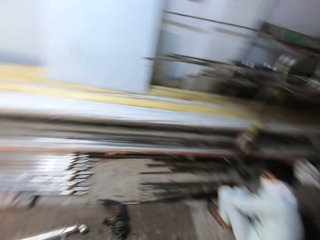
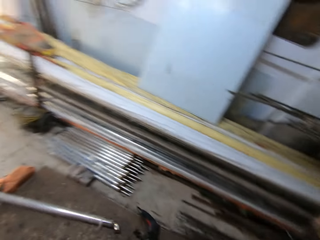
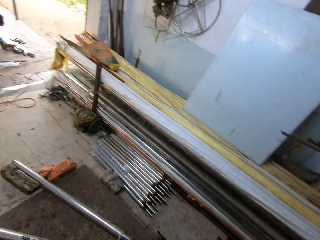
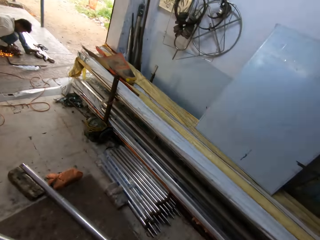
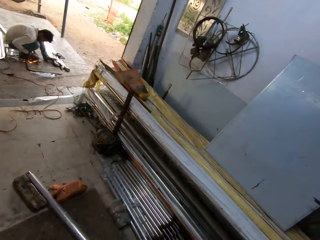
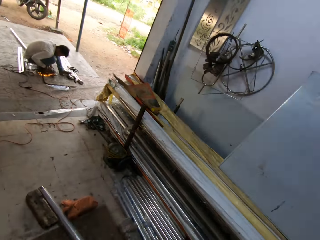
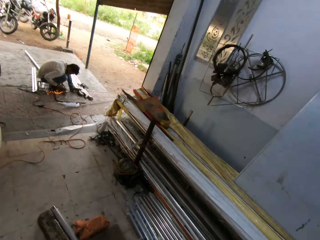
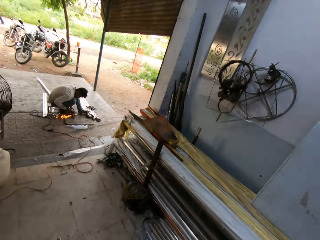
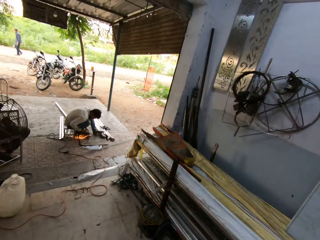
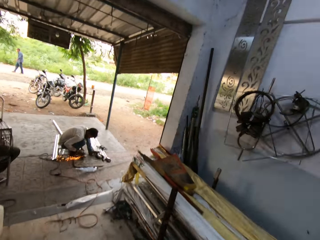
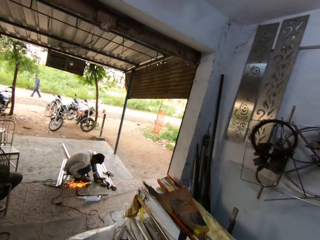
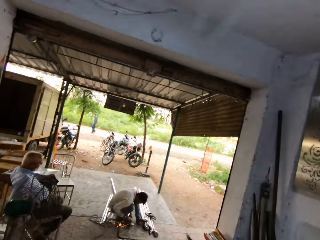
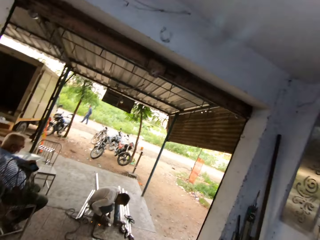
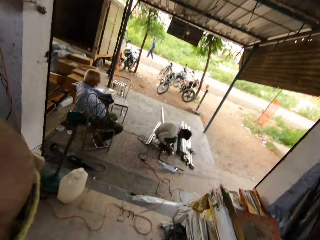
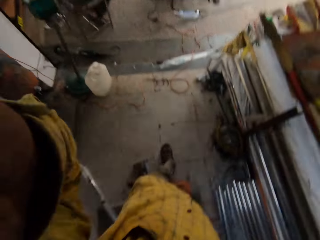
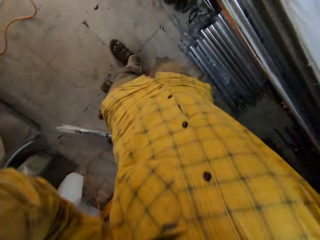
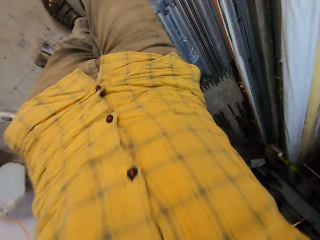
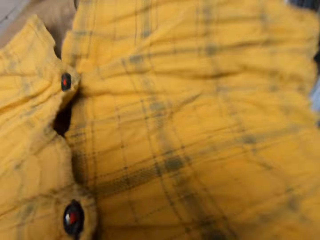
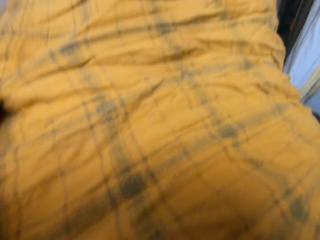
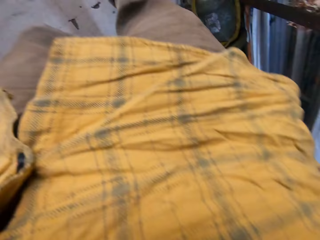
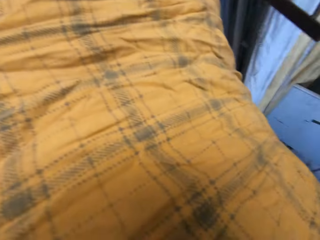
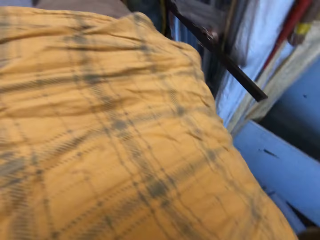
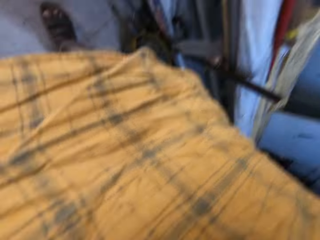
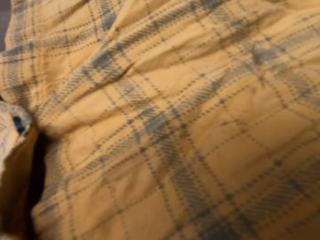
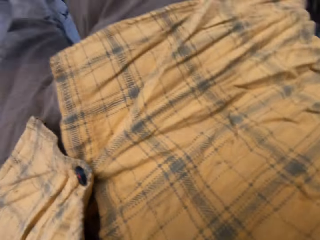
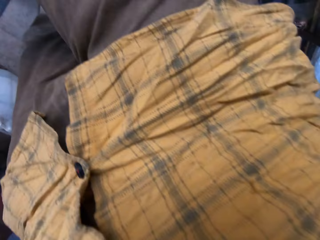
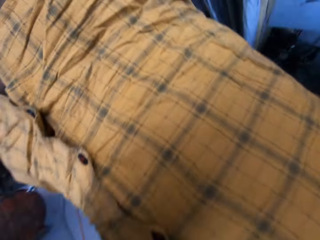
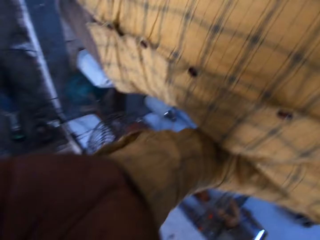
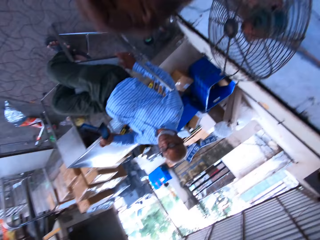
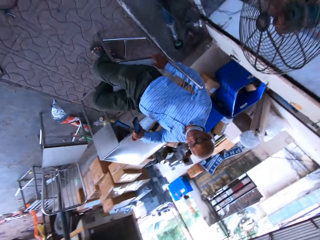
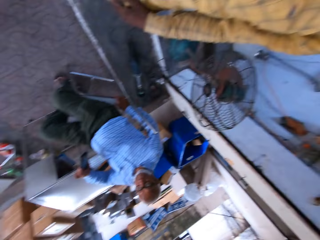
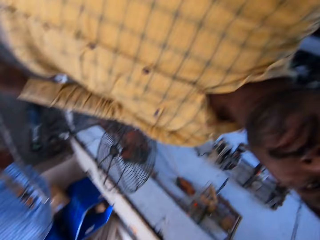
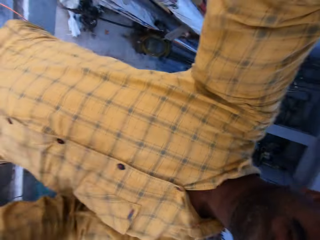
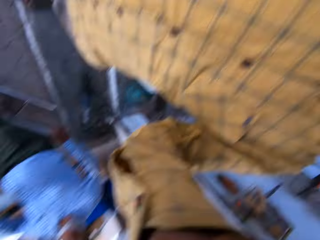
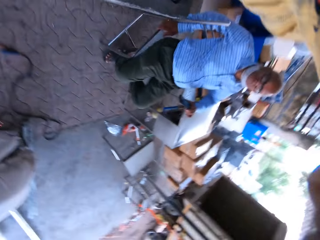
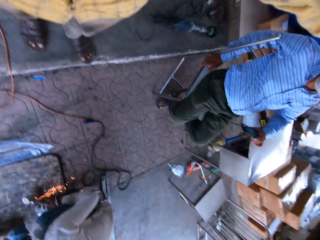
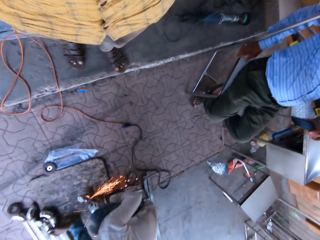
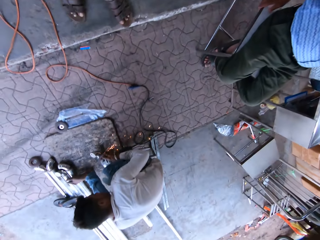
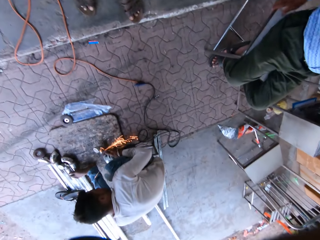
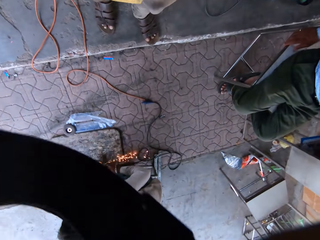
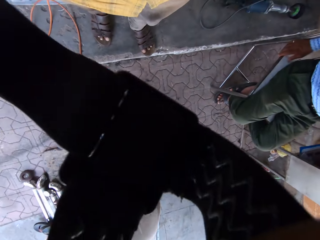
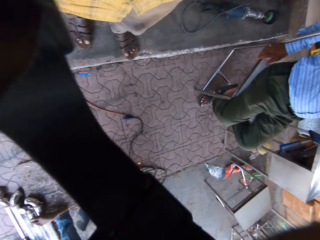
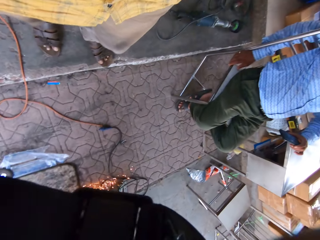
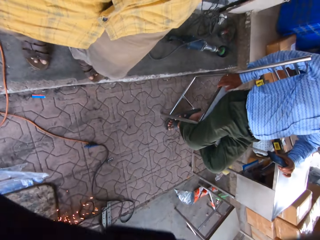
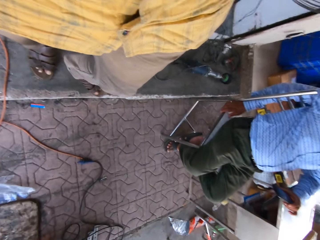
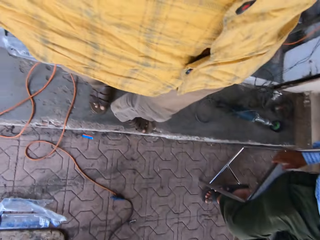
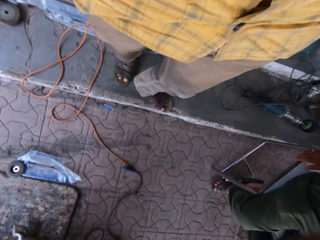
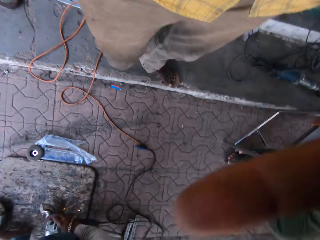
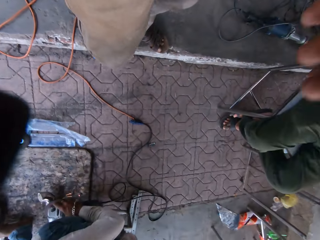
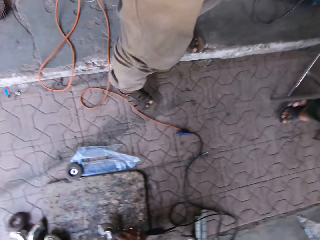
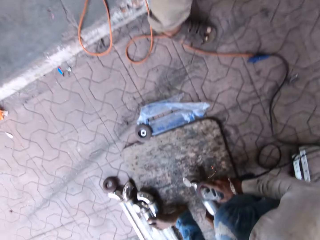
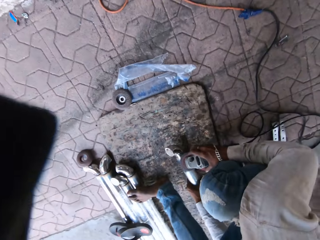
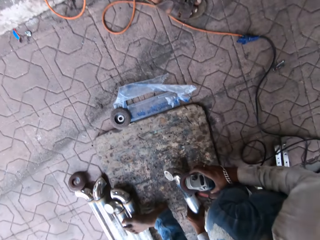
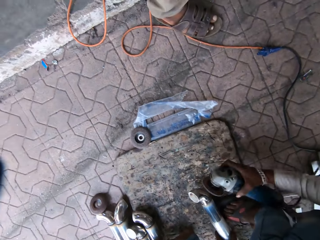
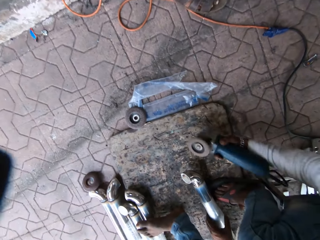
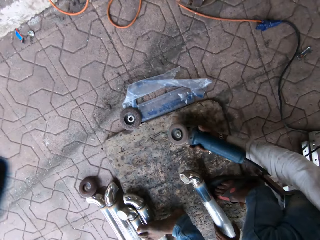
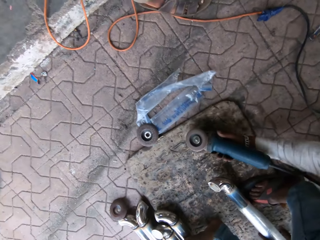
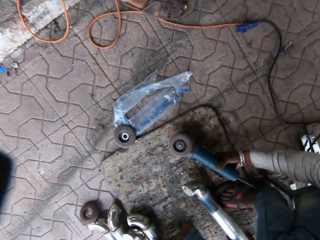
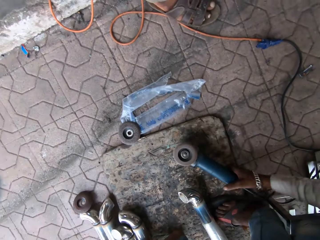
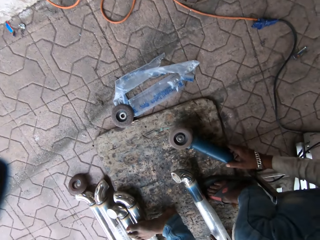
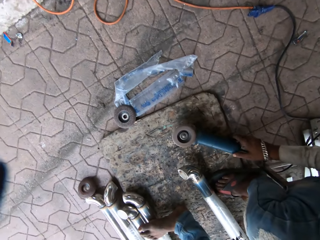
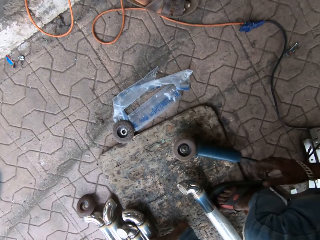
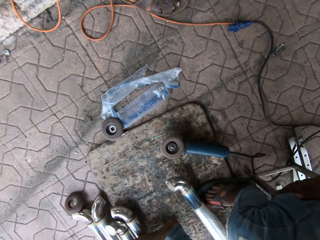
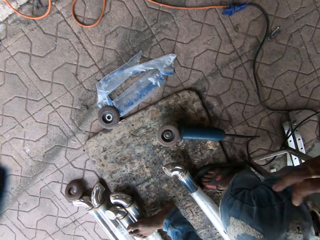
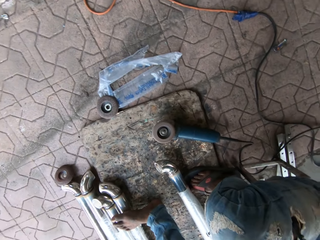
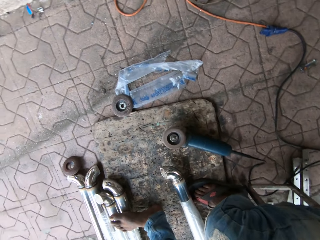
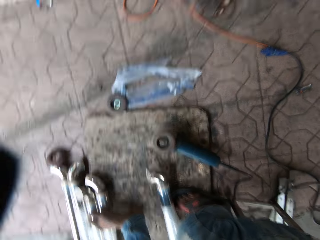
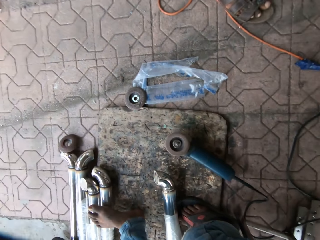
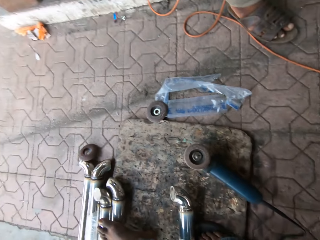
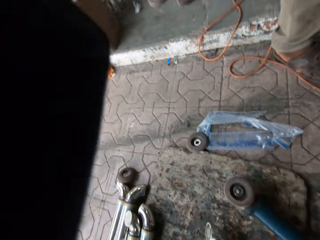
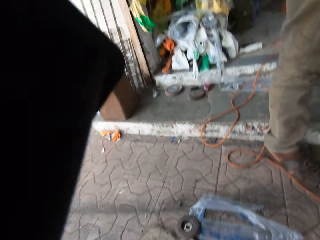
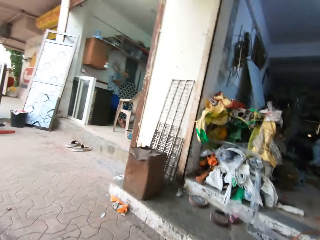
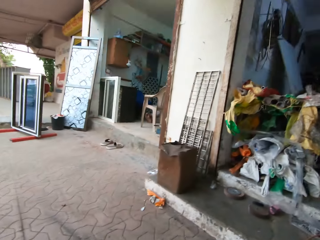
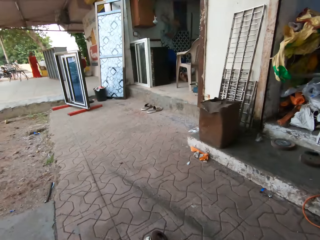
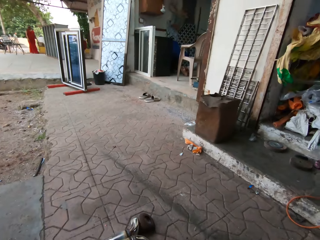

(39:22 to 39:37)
A man welds the metal. The camera wearer removes the camera. They grind the metal, move the black plastic, put the grinding machine aside, and move the hand on the thigh. They give the camera to the man.

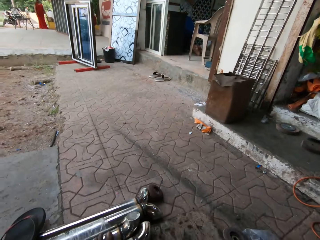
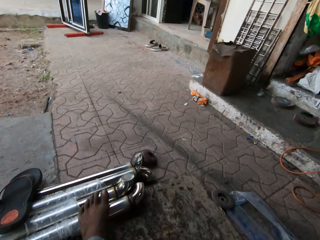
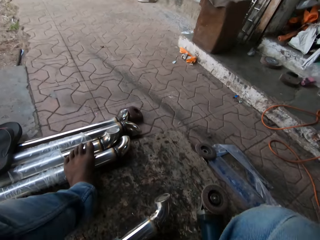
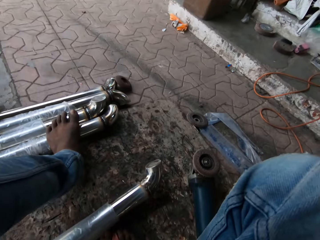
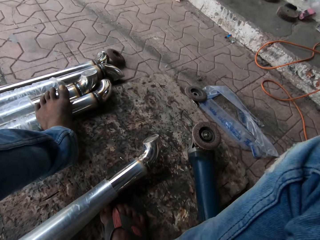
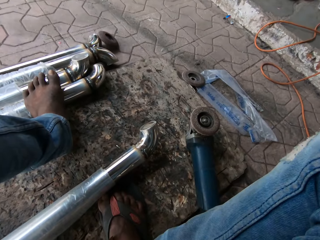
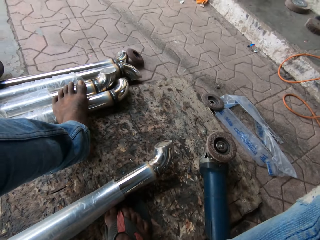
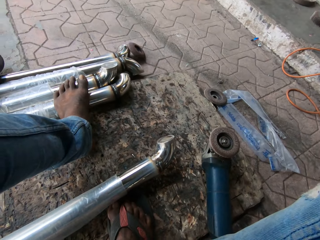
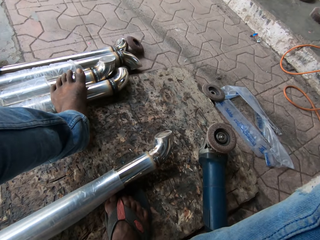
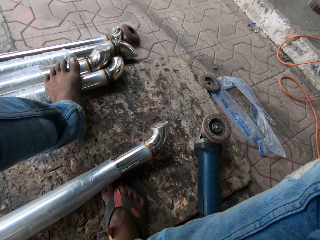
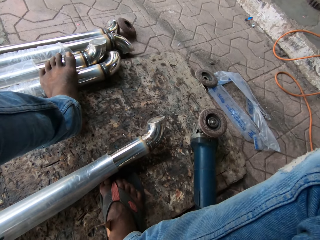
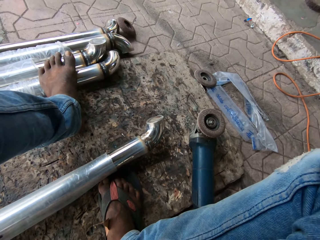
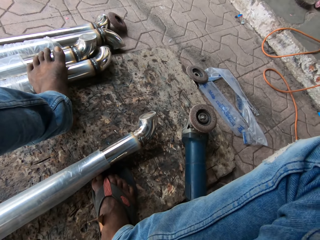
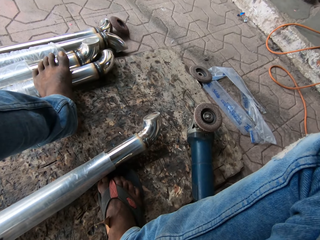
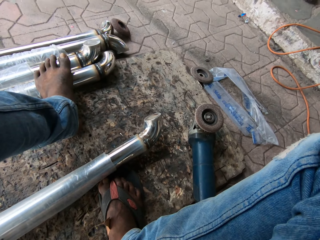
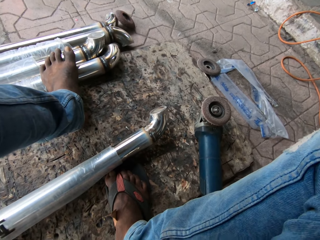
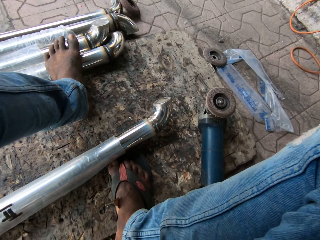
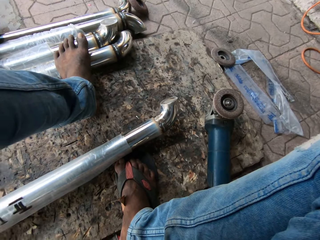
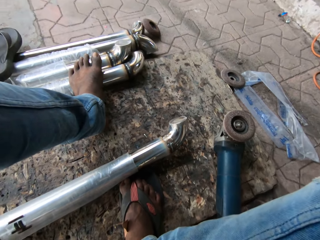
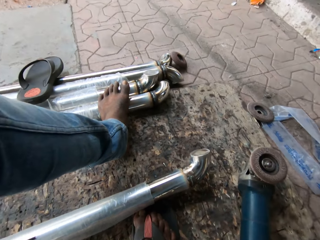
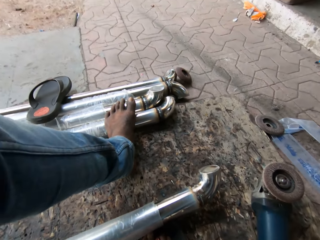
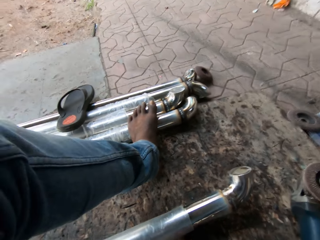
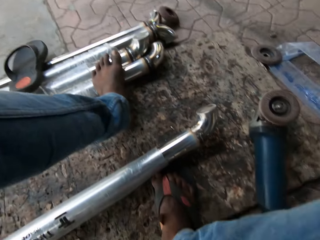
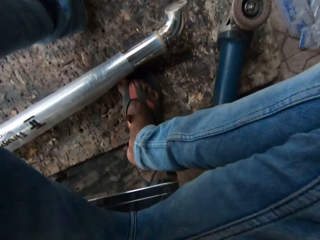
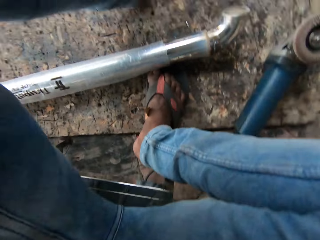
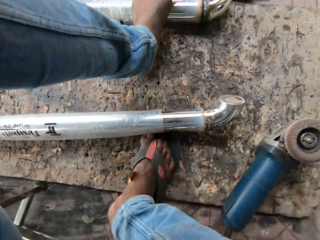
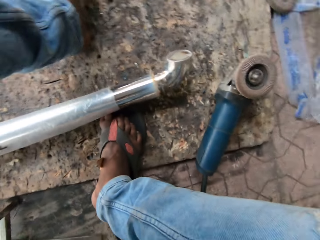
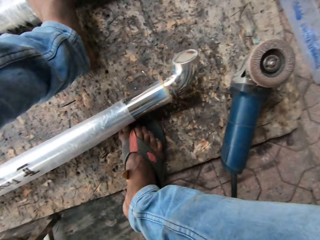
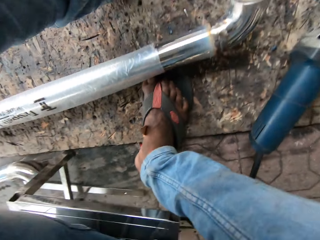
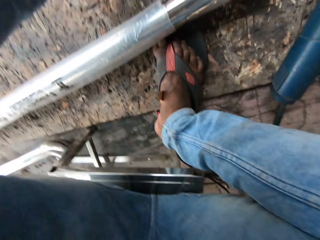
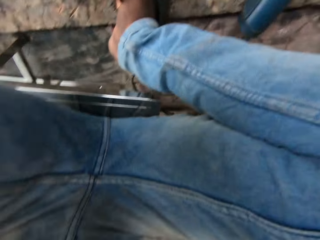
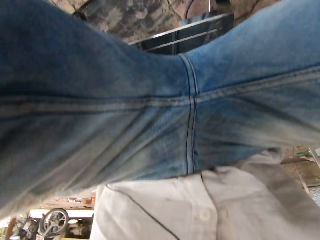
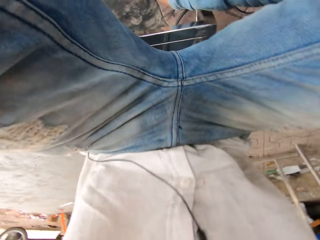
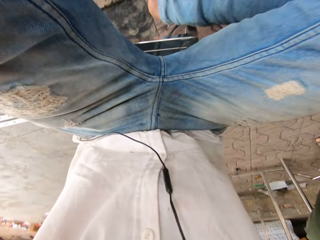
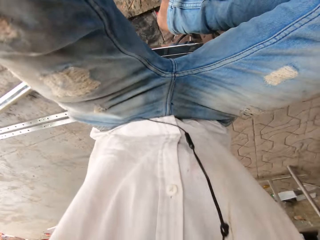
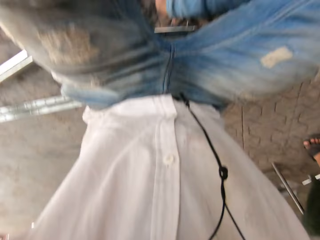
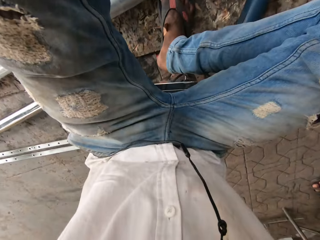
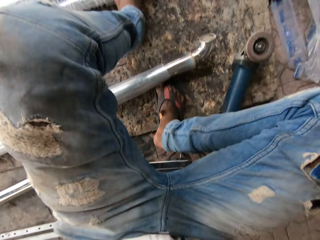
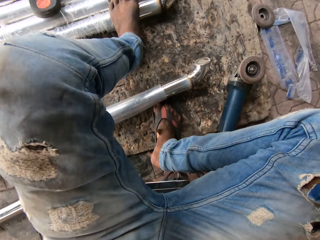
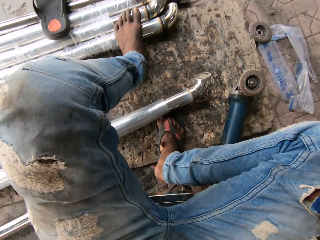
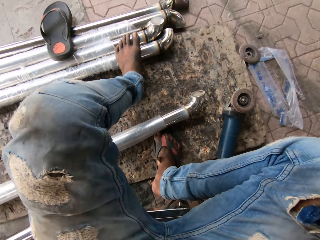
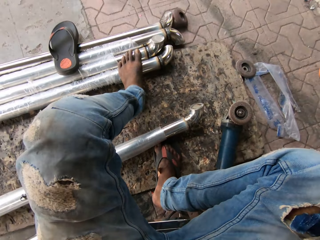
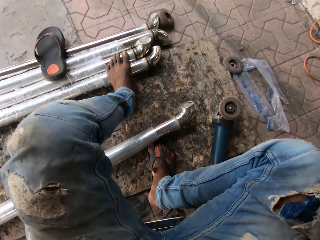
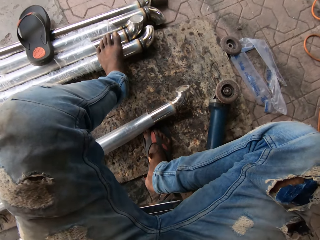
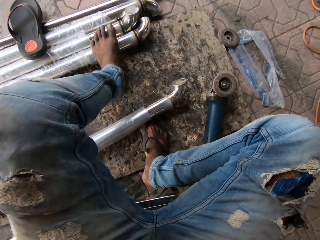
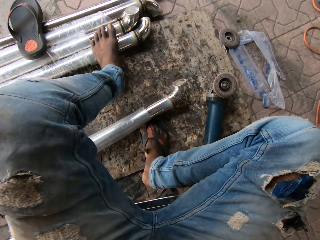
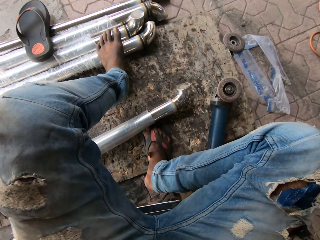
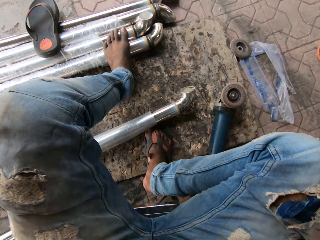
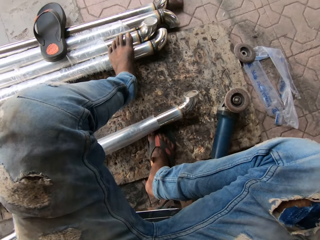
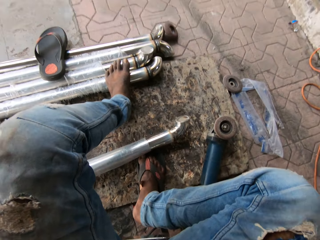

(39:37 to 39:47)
A man puts on a camera.
